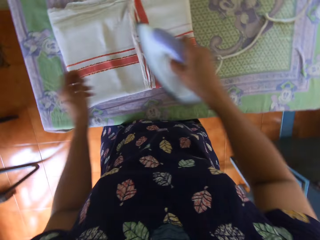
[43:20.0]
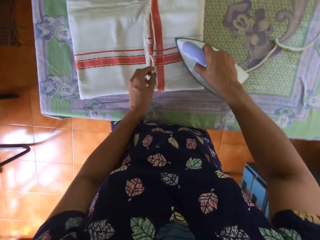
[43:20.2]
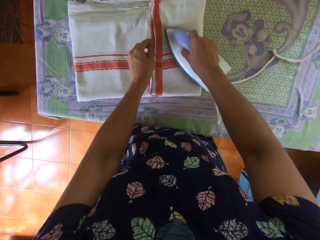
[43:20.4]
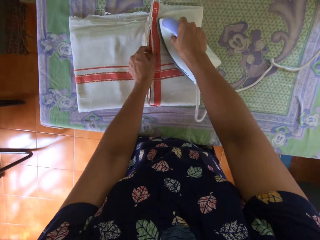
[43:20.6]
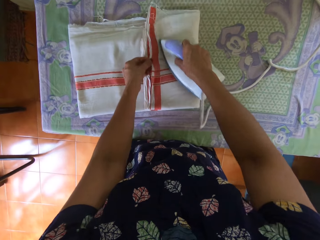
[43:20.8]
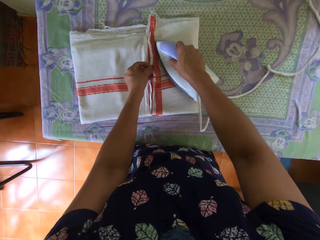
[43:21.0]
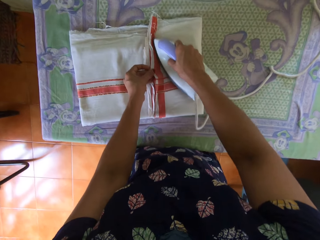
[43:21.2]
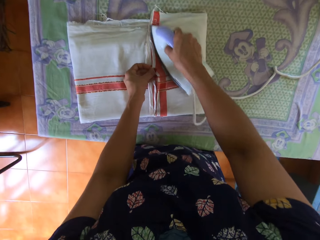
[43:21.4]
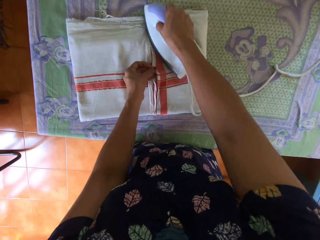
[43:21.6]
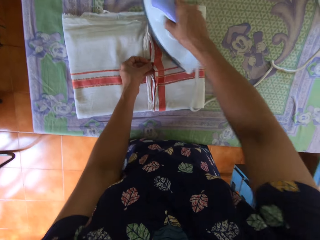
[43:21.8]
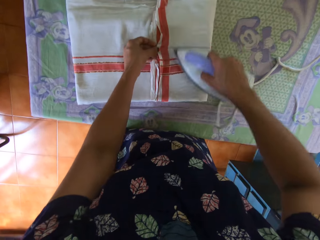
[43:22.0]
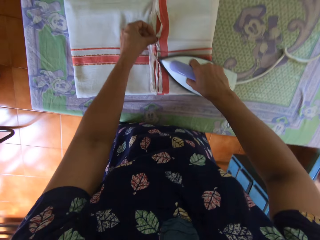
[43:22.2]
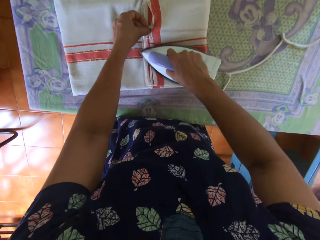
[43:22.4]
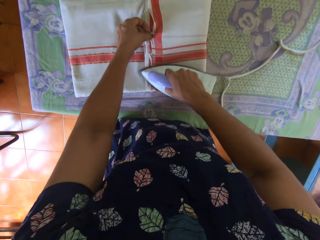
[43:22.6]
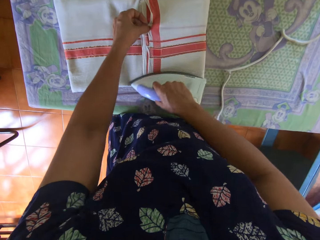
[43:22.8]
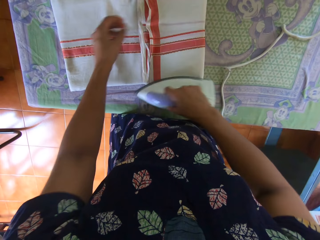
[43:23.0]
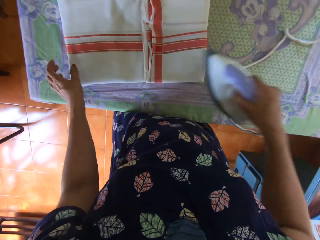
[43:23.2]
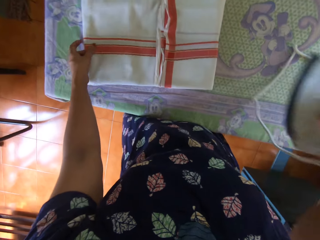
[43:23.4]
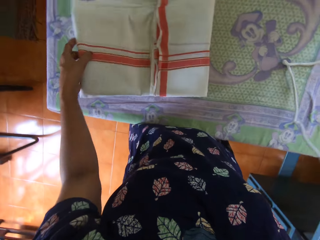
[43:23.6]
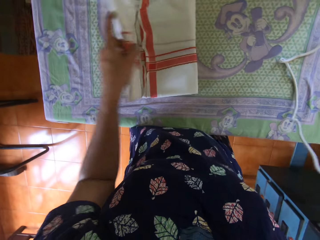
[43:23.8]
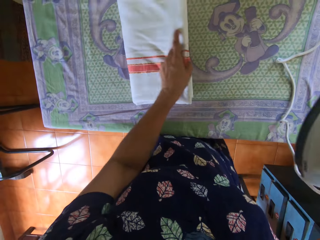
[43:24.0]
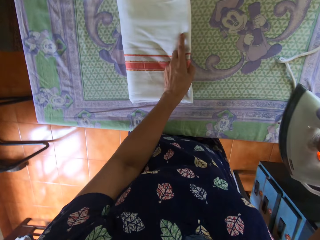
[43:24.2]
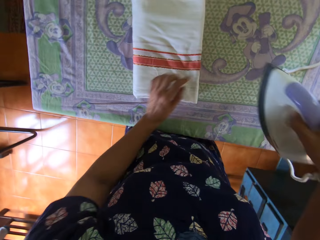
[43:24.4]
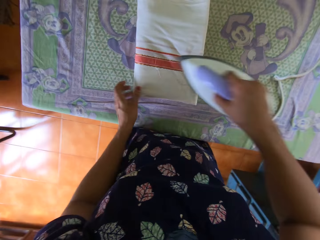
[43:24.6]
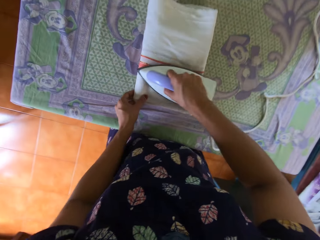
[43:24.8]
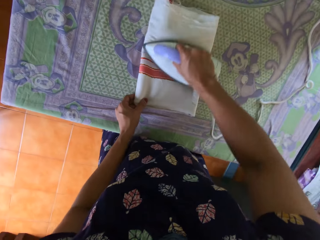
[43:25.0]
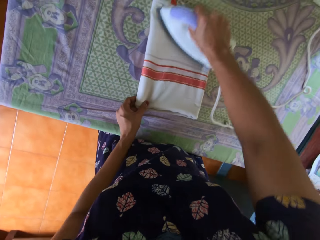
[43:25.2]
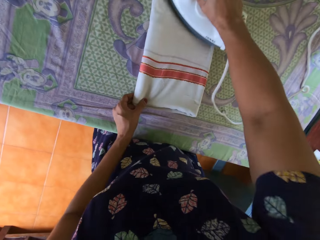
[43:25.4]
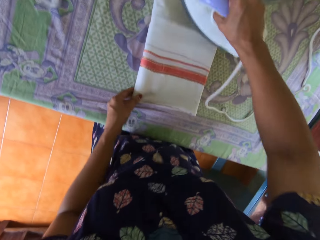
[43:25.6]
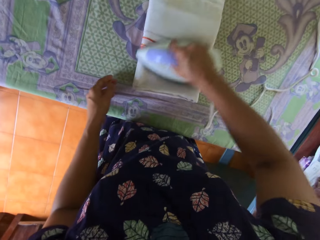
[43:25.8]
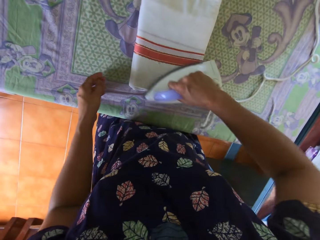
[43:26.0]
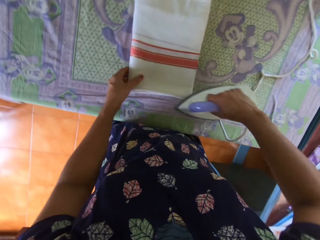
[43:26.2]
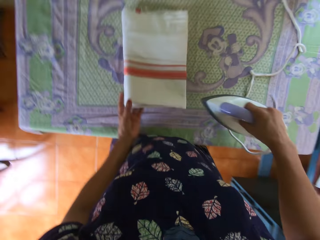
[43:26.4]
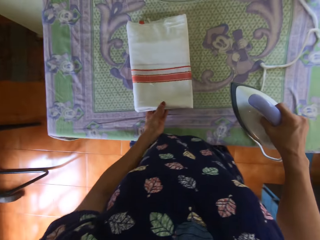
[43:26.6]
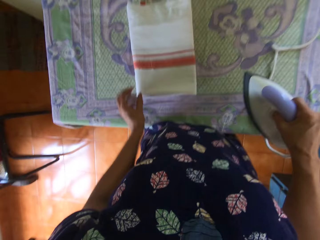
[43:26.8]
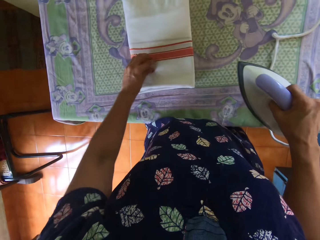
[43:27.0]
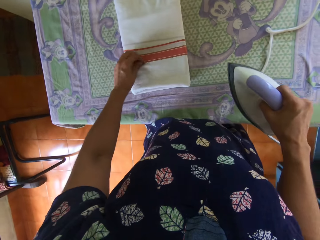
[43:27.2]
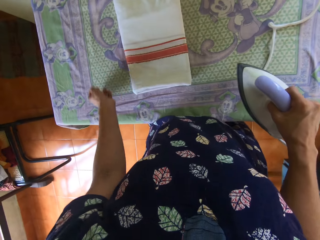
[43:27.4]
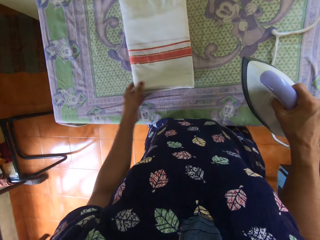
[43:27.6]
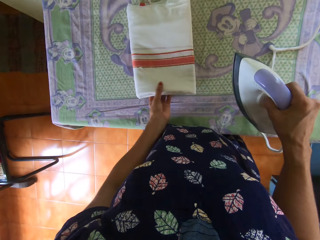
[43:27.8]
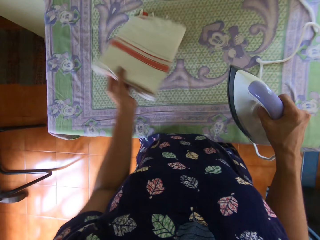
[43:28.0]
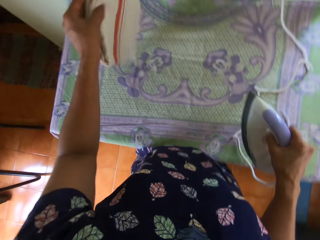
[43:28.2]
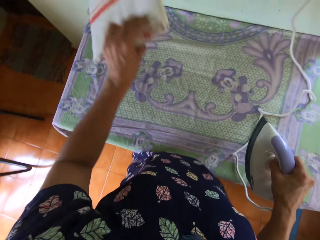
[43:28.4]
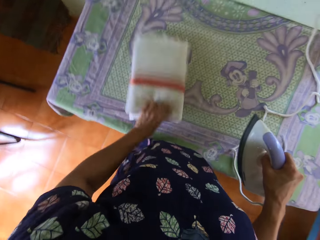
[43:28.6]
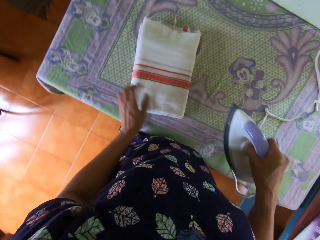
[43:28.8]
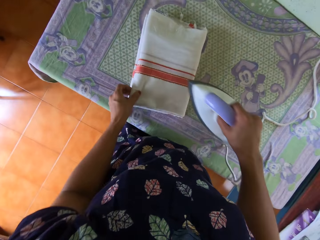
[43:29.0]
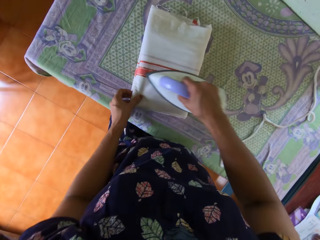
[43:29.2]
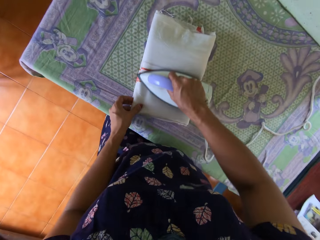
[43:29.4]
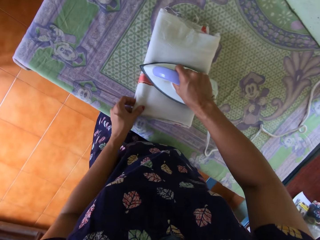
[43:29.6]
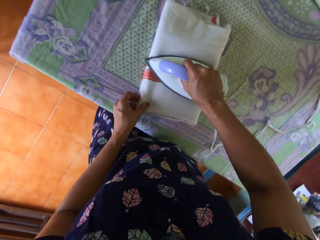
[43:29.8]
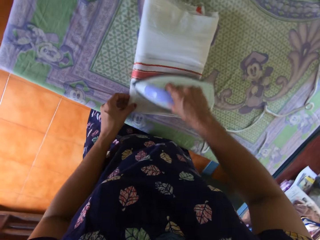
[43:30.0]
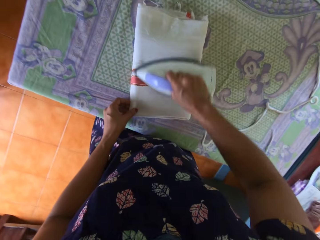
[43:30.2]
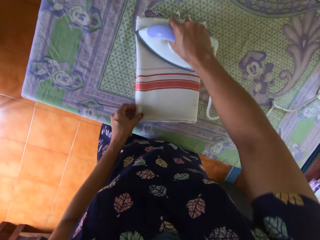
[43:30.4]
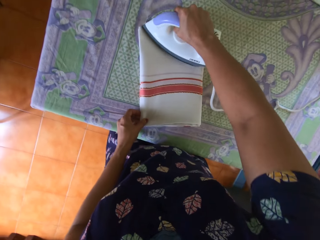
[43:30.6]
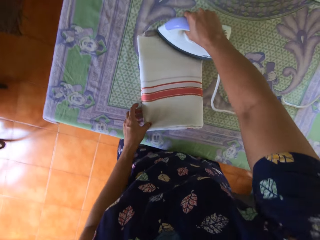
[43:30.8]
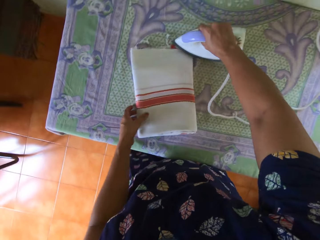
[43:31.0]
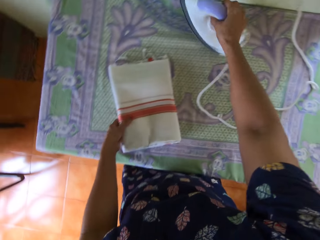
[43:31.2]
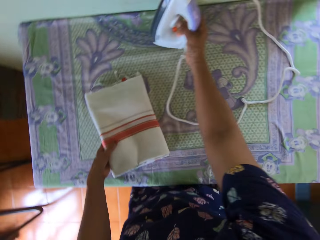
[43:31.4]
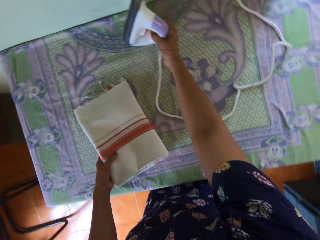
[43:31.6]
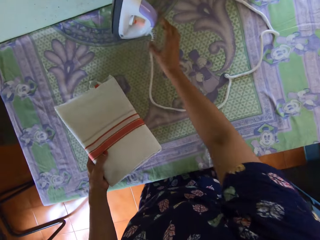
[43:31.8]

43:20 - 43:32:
The camera wearer folds the last part of the bedsheet with her left hand. She straightens the last part of the bedsheet with her right hand, with the iron box. She turns the cloth. She smooths the cloth with the iron box.

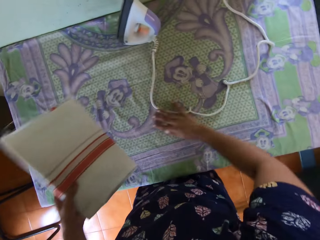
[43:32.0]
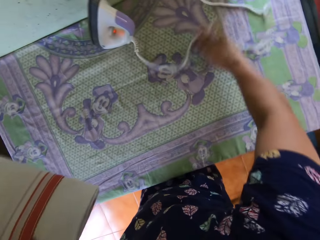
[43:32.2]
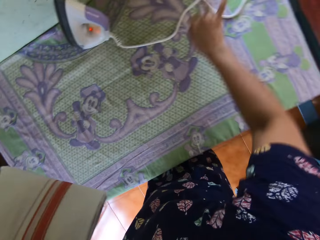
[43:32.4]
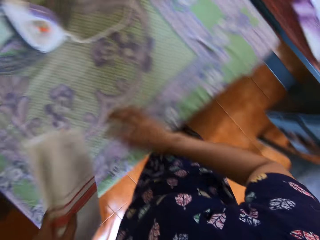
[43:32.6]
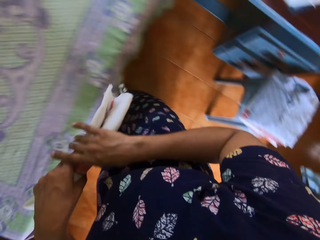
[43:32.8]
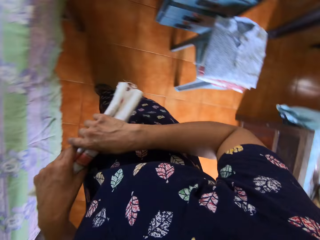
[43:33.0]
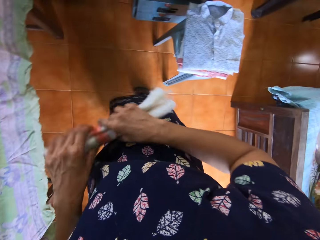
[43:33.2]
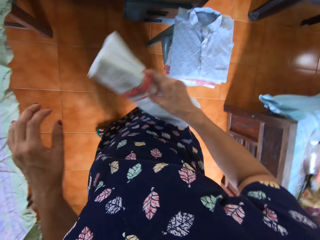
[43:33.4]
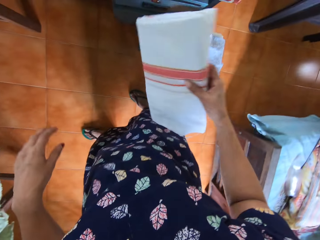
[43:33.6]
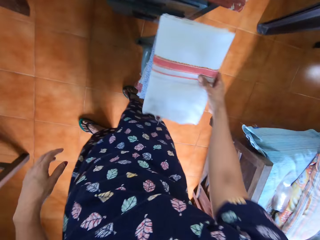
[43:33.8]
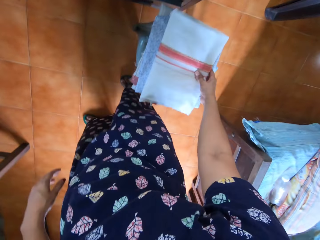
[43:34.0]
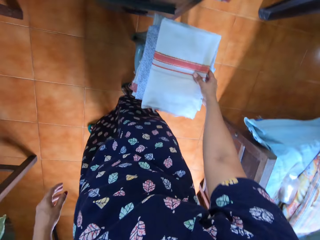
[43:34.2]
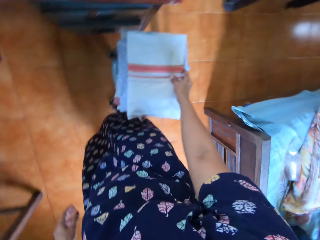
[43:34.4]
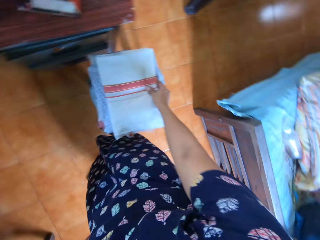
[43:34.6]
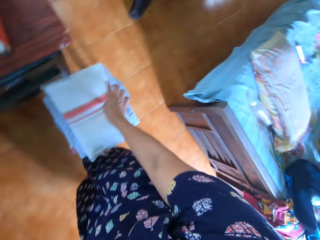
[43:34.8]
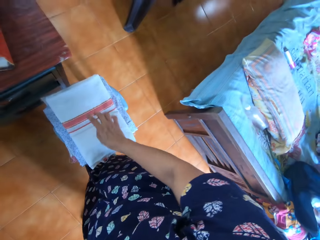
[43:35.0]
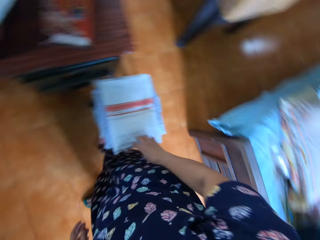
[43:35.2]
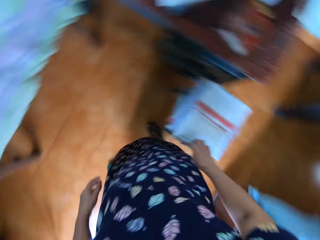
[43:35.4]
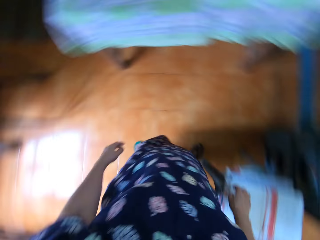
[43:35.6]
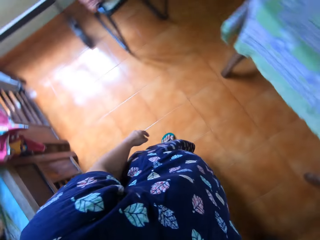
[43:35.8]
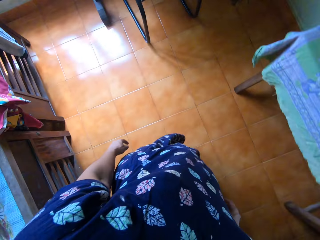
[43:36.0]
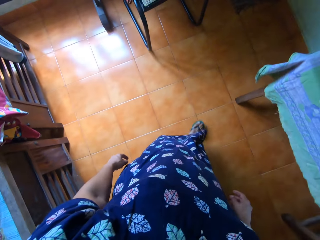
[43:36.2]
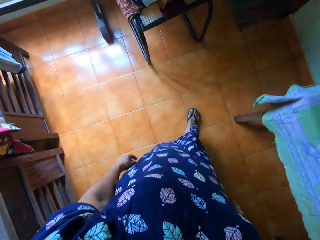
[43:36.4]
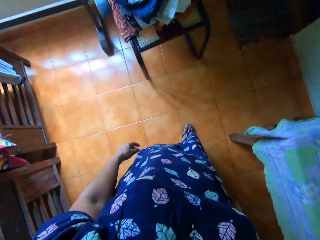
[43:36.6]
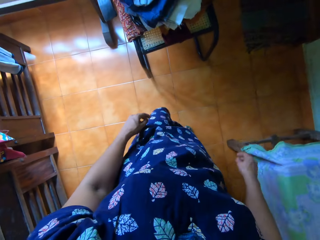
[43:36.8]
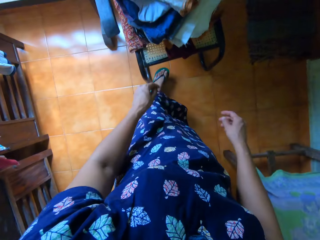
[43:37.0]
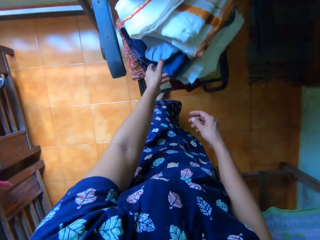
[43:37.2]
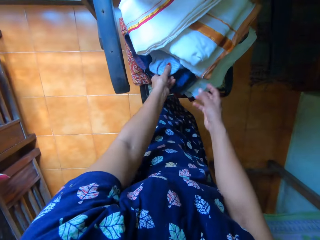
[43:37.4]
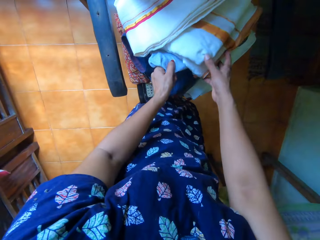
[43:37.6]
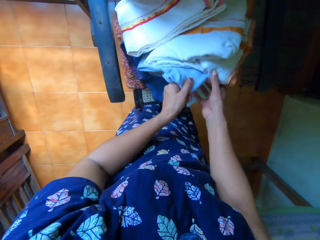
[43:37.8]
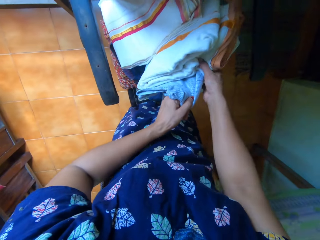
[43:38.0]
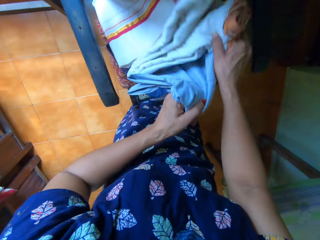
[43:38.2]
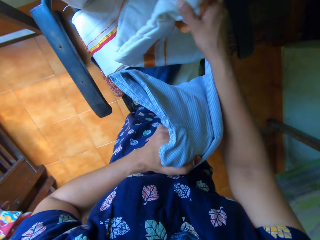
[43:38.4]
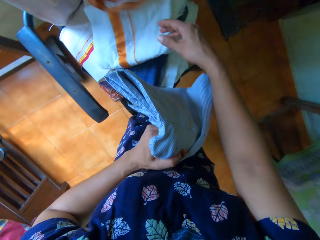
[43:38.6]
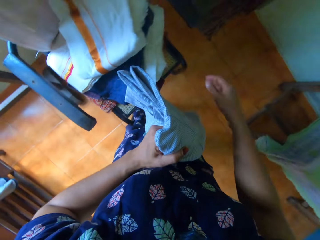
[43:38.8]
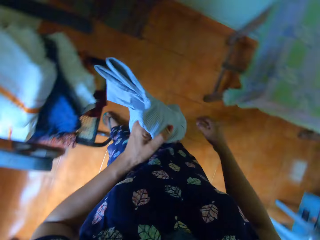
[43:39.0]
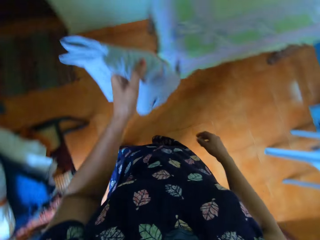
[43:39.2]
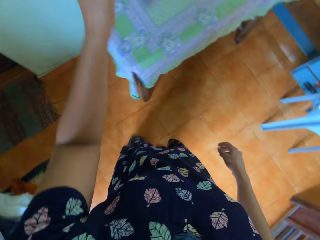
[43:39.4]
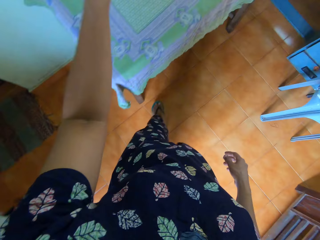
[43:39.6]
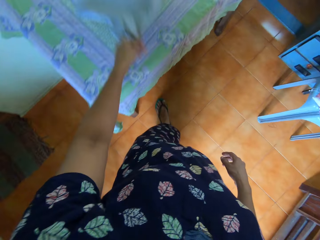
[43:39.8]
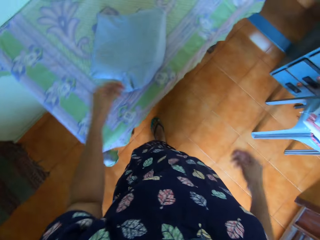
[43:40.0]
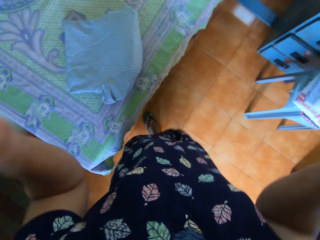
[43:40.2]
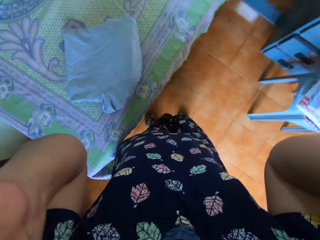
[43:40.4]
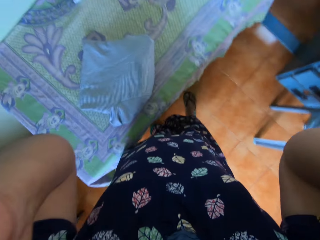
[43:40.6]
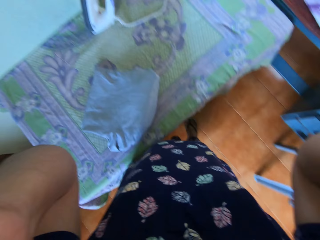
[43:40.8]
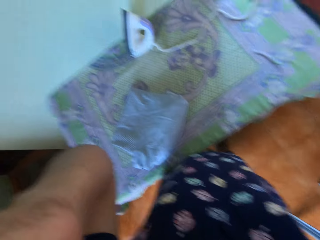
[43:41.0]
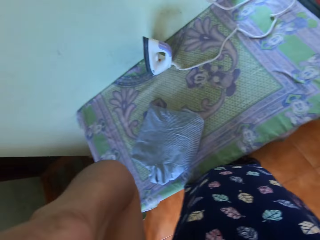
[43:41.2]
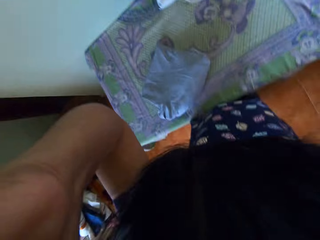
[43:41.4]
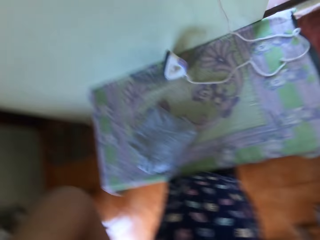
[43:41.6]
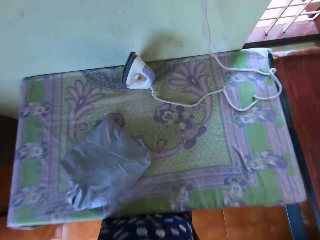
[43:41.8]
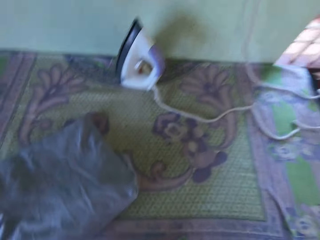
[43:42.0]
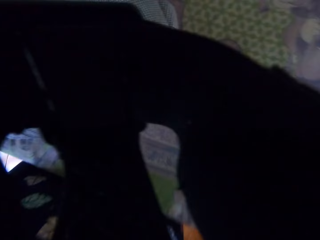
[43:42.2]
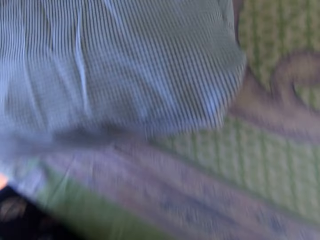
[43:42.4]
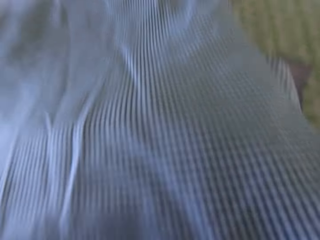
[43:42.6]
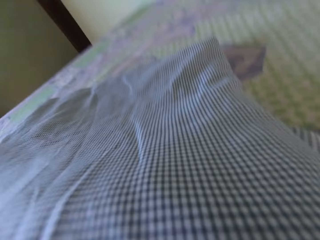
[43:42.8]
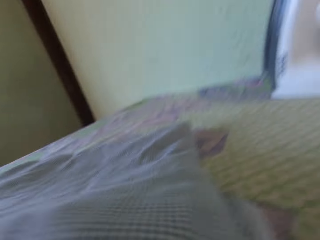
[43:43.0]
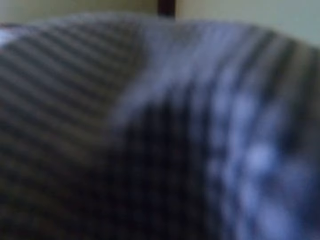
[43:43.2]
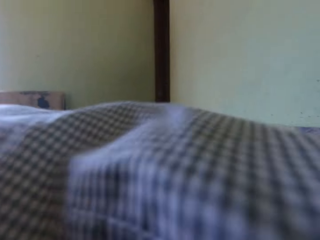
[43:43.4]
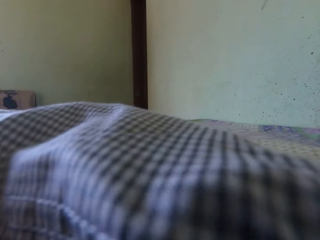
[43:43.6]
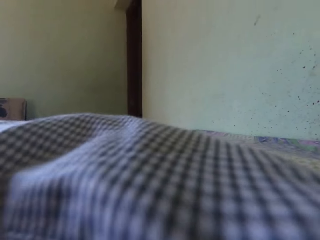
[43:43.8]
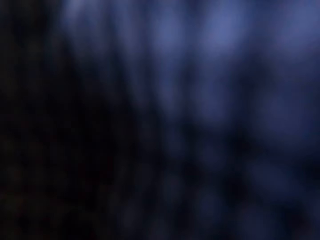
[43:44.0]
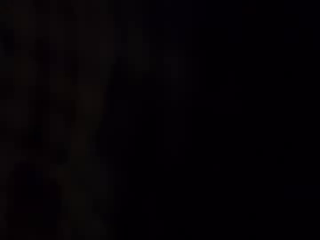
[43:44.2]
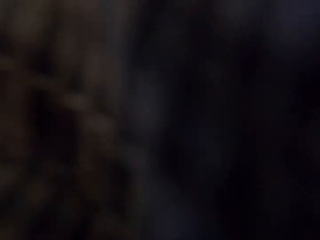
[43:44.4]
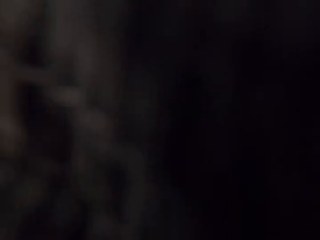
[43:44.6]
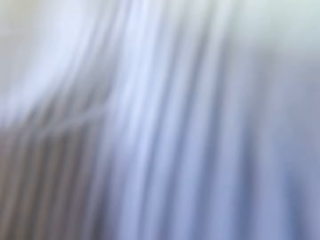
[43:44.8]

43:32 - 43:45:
The camera wearer drops the pressing iron on the table with her right hand. She picks up the bedsheet from the table with her left hand. She moves the iron box cable. She transfers the bedsheet to her right hand. She drops the bedsheet on a pile of ironed clothes on the stool. She walks in the room towards a pile of clothes on a chair. She picks up a shirt from the pile with her left hand. She drops the shirt on the table. She adjusts the camera. She raises both hands. She takes off the camera from her head with both hands.
